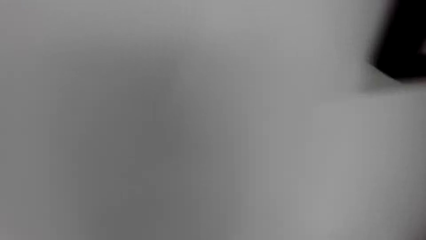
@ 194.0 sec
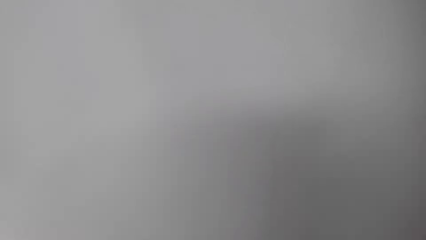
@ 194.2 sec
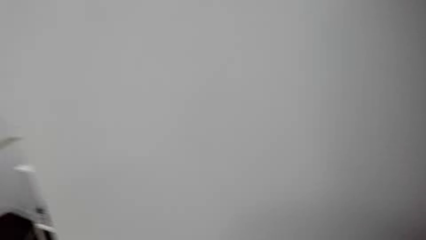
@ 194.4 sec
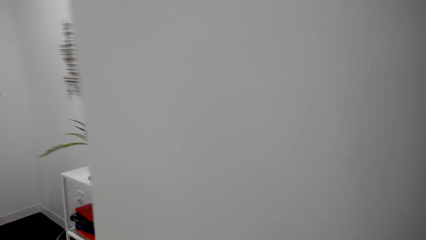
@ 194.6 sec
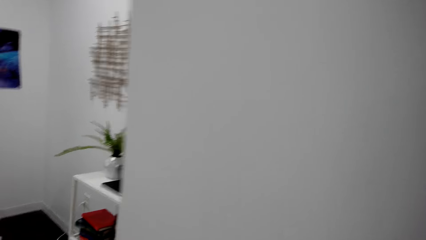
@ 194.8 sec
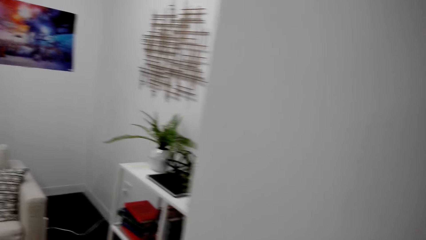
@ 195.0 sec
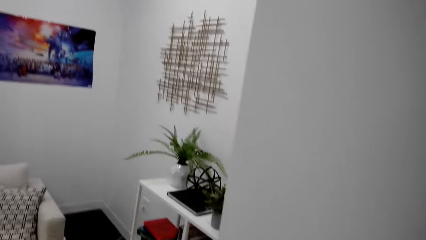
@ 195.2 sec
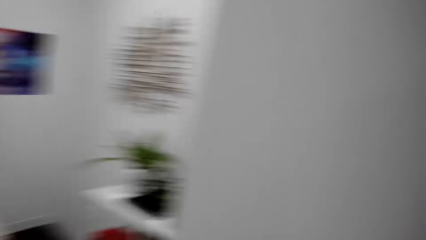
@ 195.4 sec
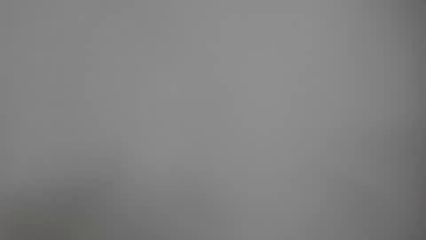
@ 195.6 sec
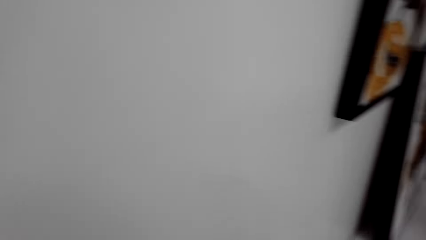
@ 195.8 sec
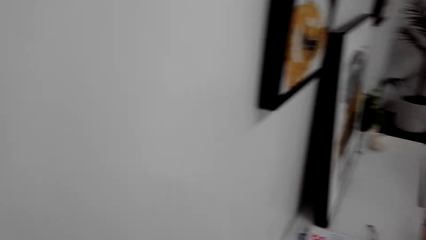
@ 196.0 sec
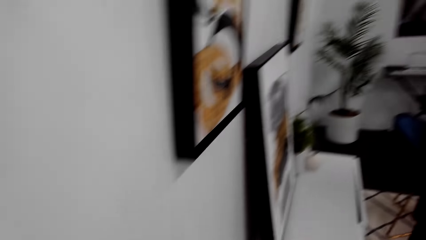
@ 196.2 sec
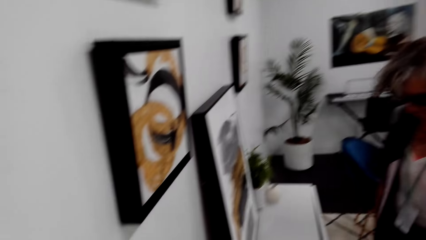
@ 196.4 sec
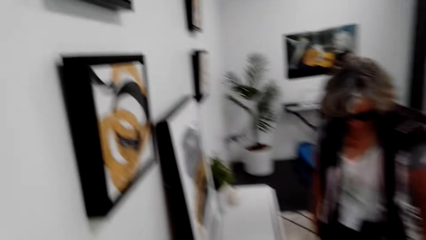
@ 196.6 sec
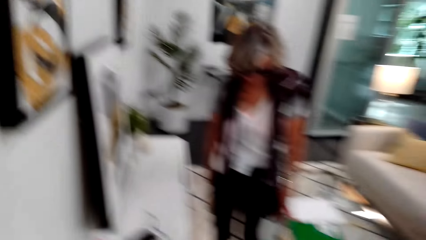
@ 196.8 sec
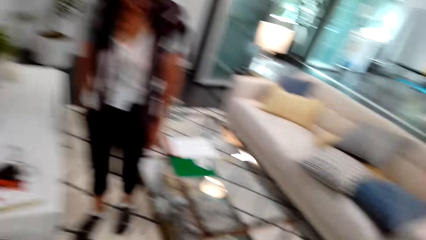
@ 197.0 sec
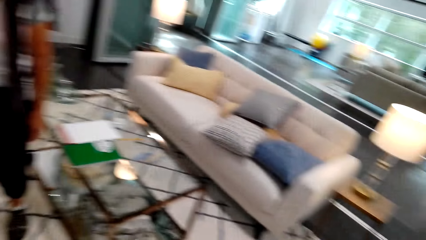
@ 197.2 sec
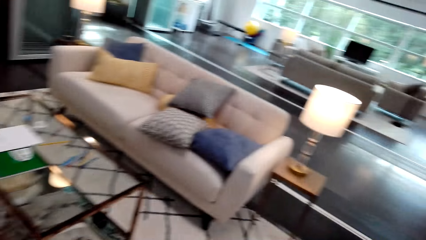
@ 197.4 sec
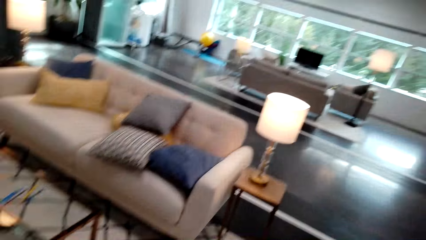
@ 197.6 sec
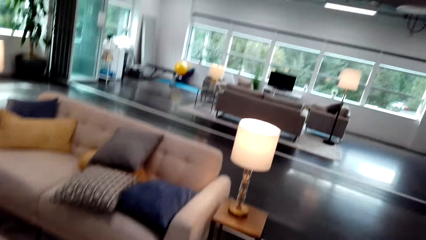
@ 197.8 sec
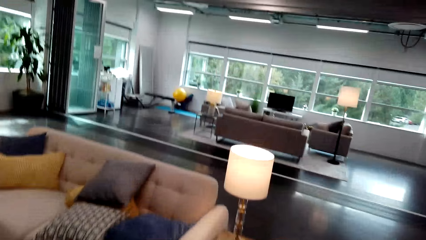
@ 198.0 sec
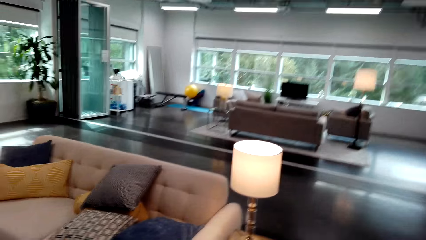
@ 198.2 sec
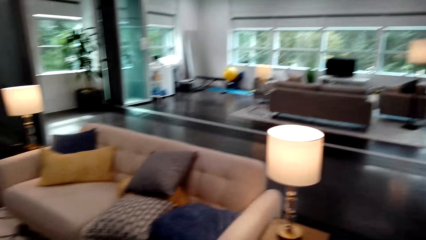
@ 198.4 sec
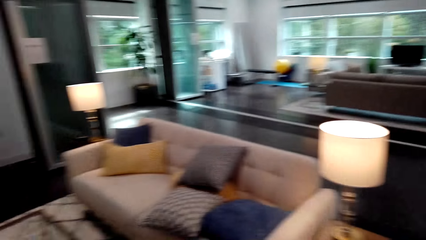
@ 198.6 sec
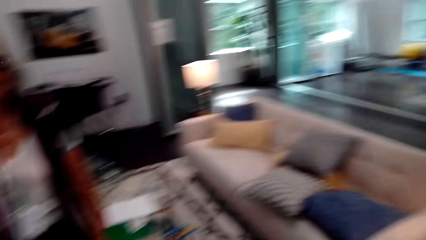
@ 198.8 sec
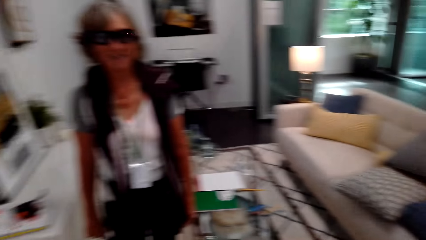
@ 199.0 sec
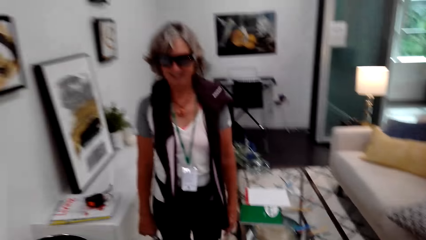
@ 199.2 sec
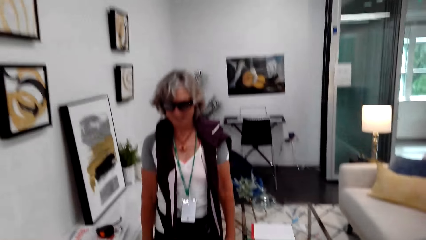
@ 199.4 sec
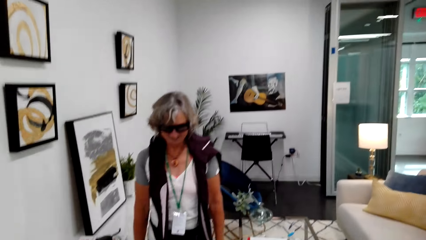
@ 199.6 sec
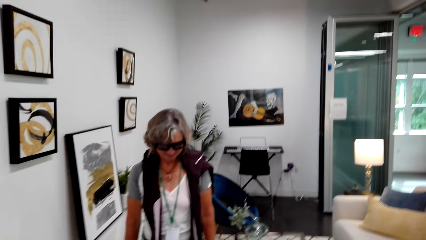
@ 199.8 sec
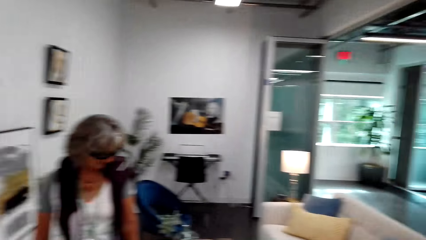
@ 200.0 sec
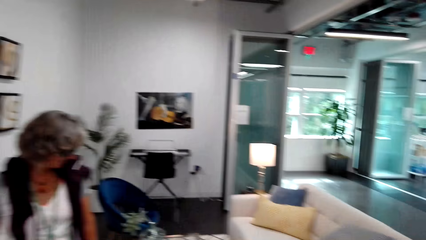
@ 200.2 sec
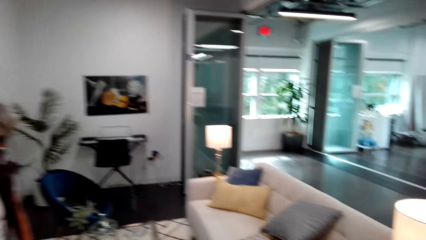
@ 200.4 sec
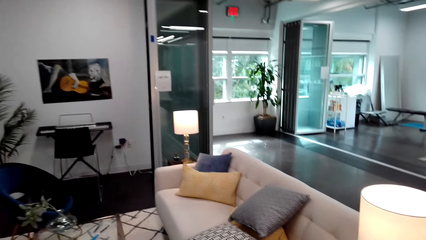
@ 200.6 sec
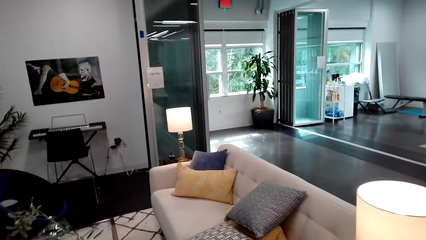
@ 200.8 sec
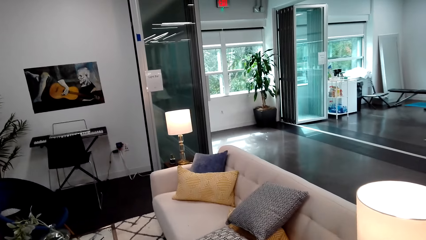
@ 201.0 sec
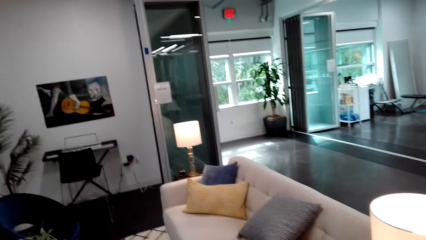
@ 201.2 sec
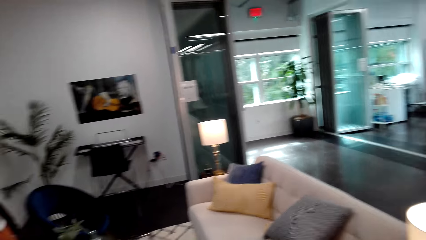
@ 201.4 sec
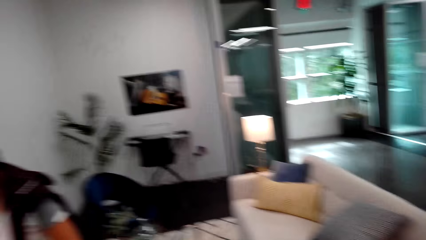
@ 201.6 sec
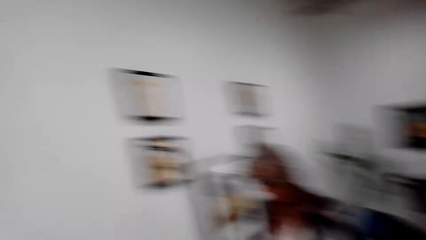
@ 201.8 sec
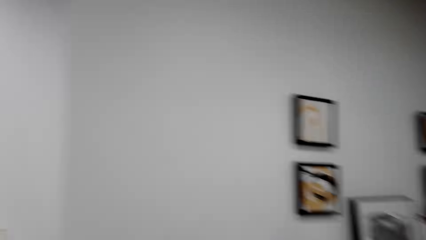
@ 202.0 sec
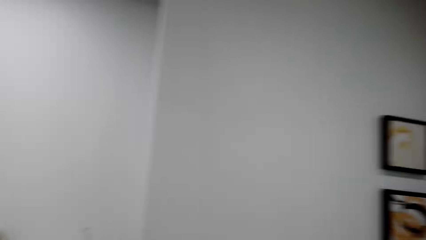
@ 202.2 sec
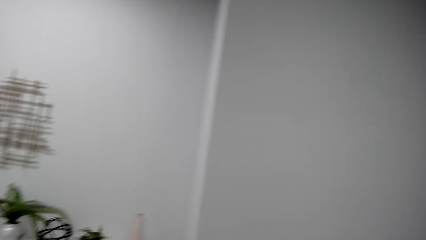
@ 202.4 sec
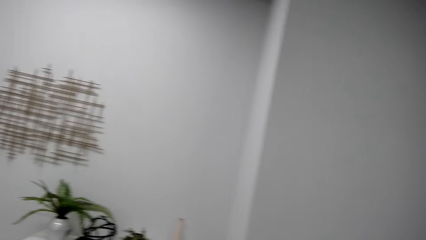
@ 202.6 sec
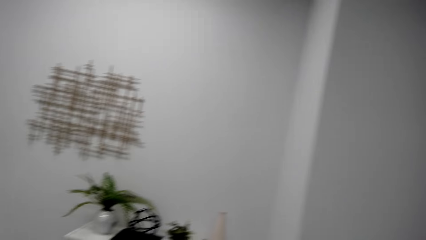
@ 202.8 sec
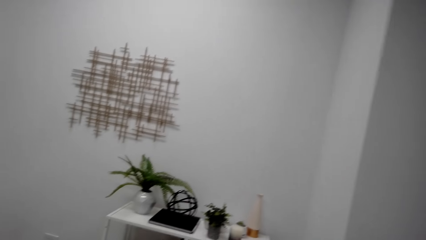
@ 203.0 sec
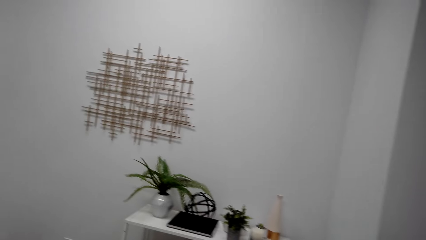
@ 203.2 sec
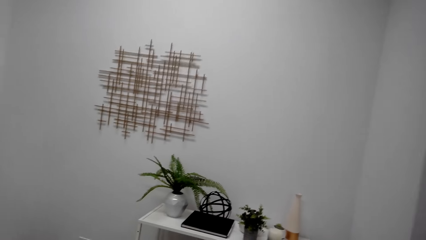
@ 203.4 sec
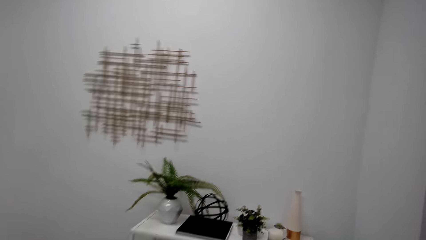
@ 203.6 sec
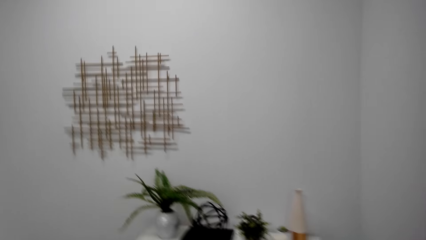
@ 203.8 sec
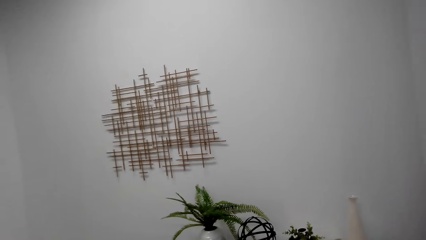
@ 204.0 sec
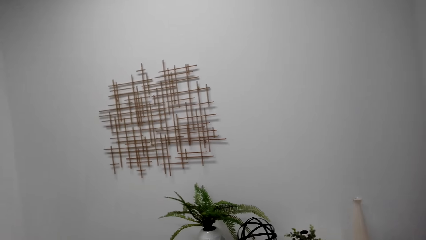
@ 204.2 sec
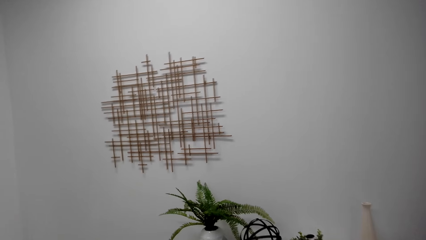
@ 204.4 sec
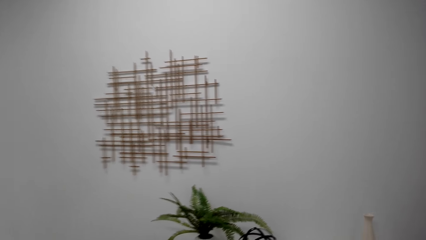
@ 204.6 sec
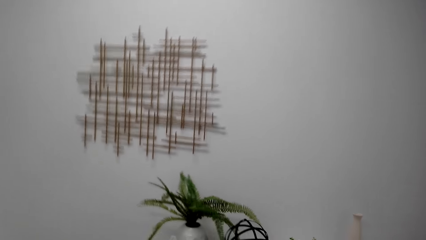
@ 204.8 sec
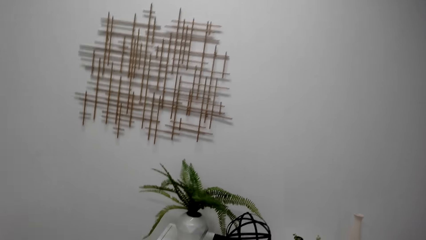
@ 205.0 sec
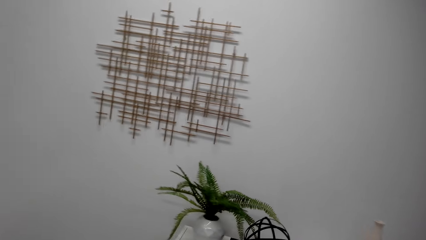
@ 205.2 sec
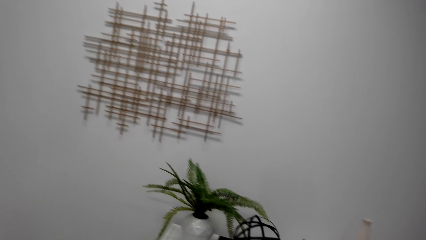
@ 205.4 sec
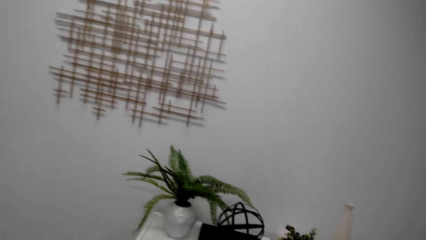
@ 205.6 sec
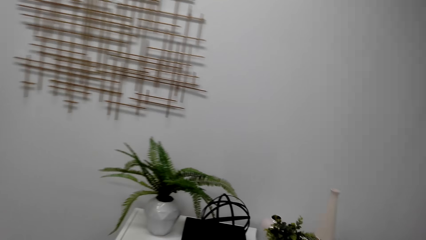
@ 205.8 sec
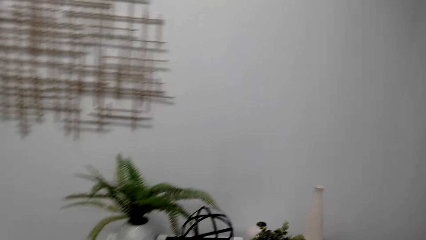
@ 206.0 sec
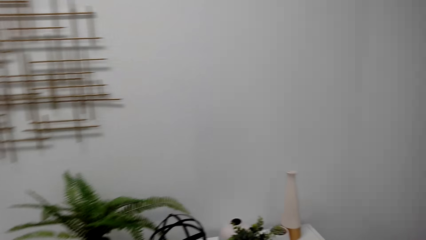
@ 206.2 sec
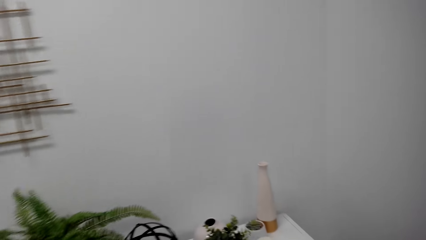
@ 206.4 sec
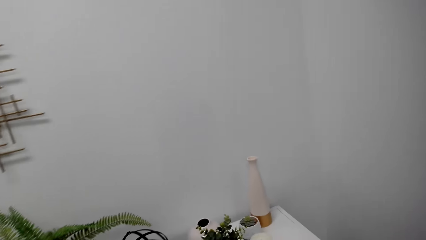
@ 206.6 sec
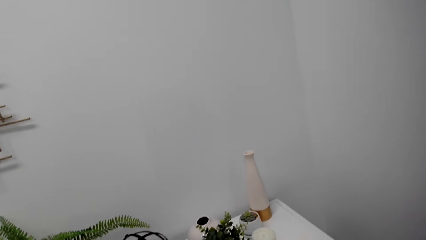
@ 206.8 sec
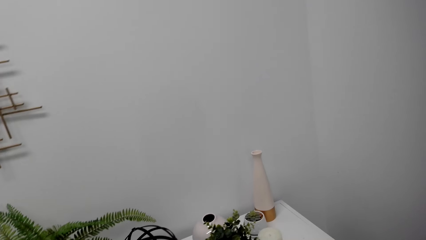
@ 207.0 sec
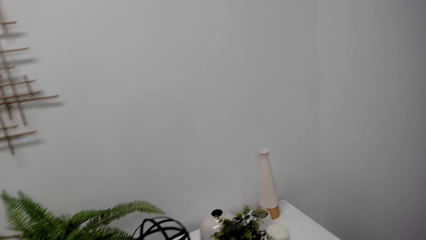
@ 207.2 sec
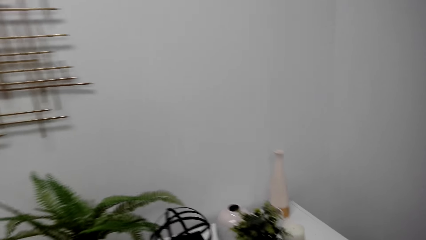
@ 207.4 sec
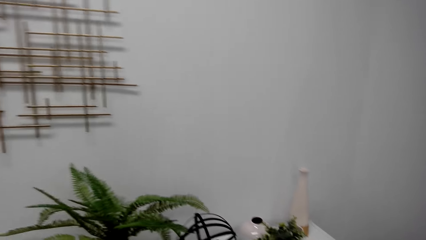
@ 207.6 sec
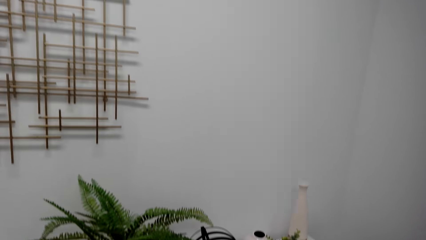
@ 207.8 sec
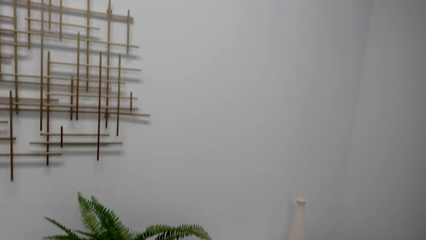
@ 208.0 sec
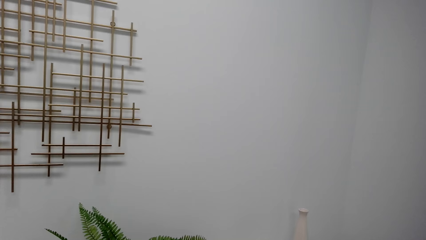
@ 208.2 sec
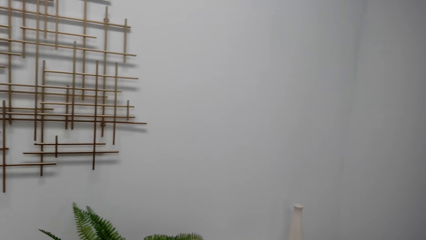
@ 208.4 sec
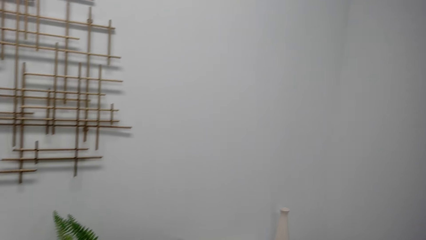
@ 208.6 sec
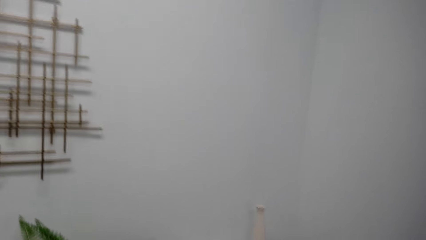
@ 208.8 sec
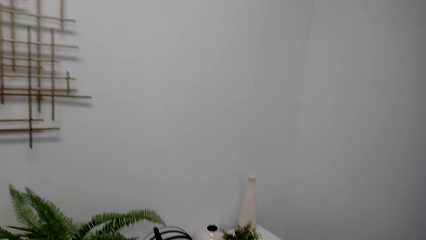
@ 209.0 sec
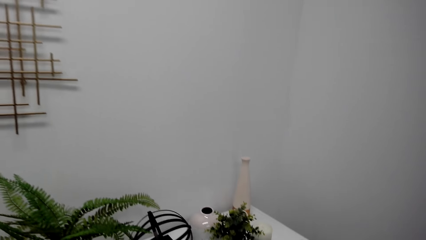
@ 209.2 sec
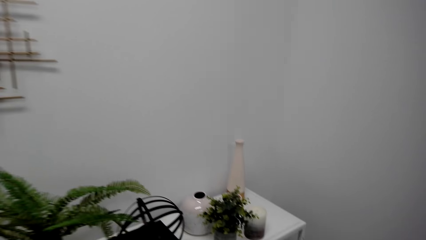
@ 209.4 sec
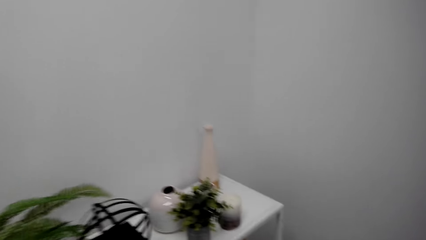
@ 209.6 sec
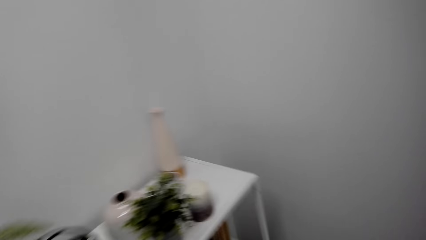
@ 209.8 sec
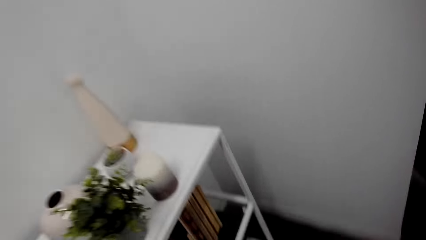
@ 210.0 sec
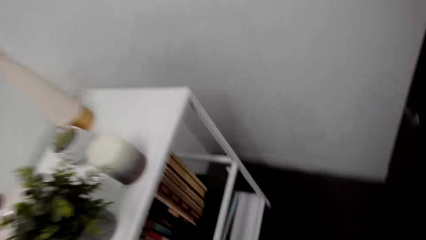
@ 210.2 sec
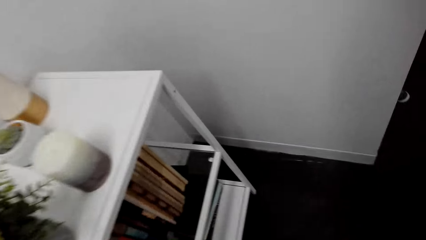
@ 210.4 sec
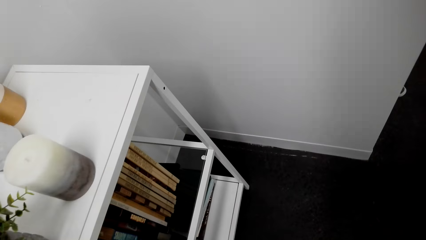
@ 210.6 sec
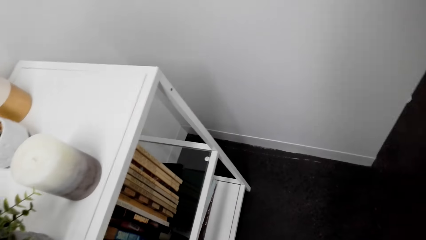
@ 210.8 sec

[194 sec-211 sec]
The camera wearer looks on the wall. They look at the sofa seat. They look around, talk with a lady, and walk around. They look at the ranks.
